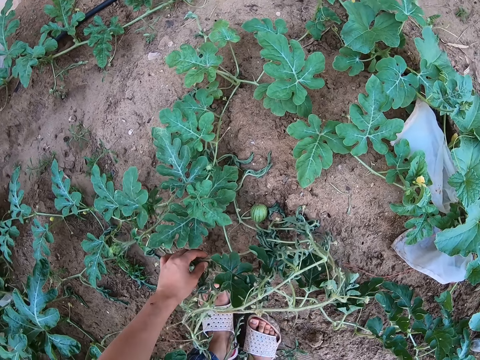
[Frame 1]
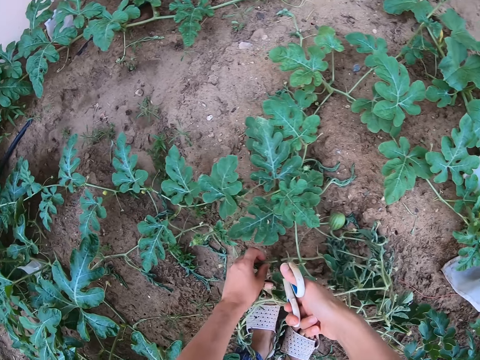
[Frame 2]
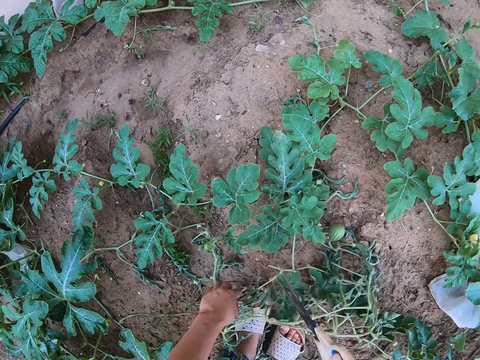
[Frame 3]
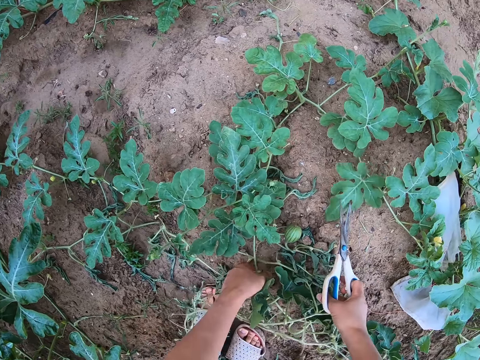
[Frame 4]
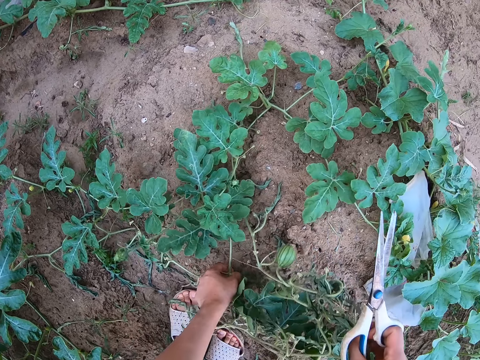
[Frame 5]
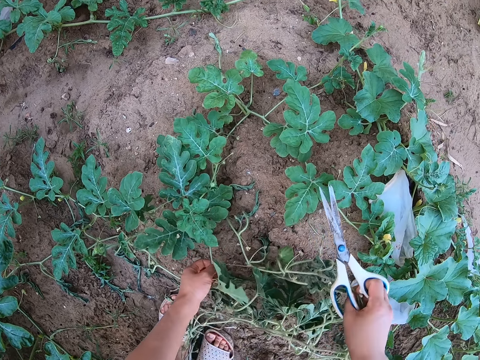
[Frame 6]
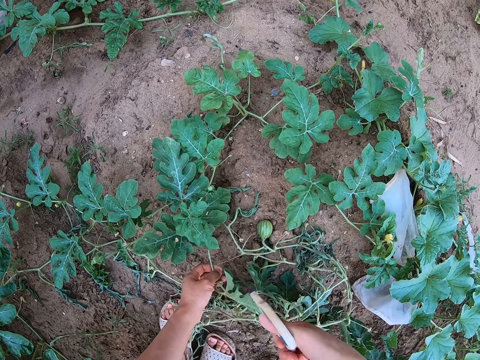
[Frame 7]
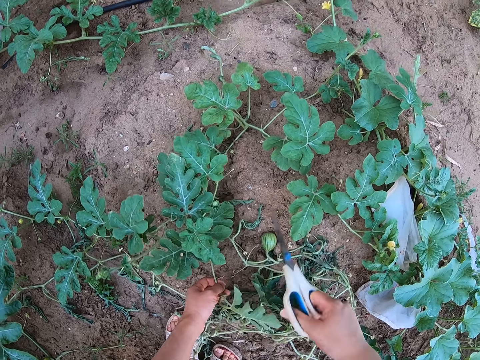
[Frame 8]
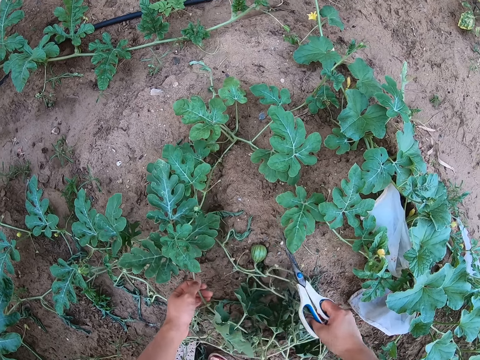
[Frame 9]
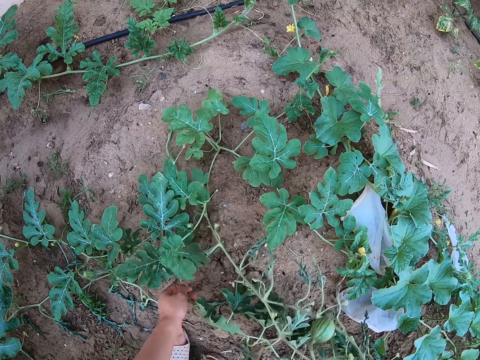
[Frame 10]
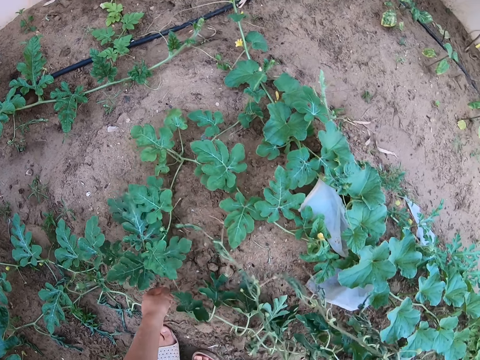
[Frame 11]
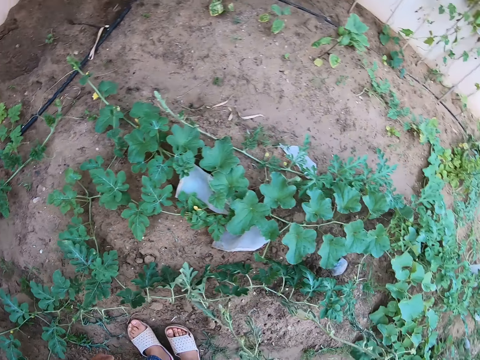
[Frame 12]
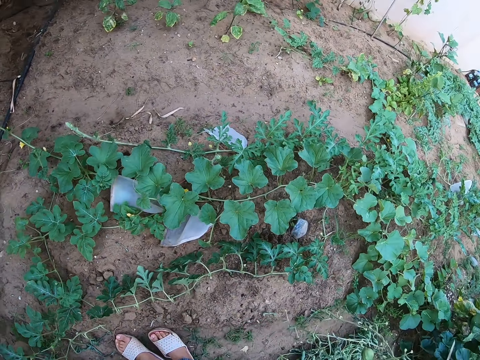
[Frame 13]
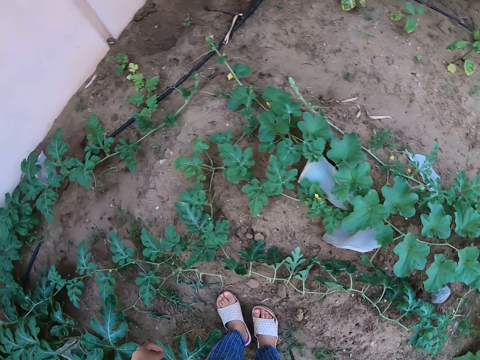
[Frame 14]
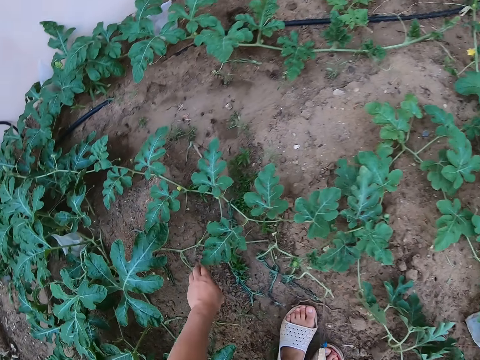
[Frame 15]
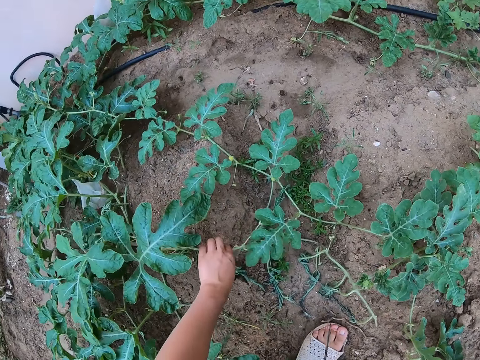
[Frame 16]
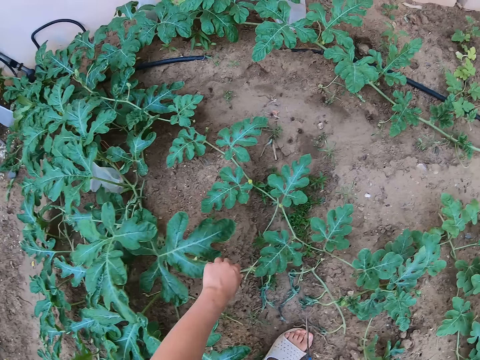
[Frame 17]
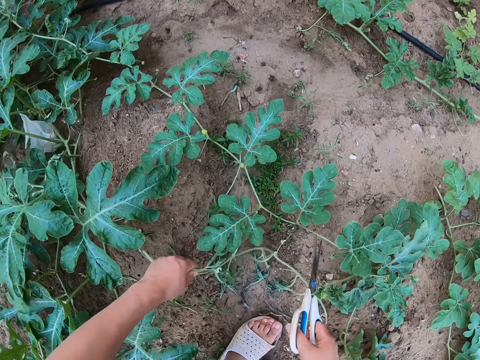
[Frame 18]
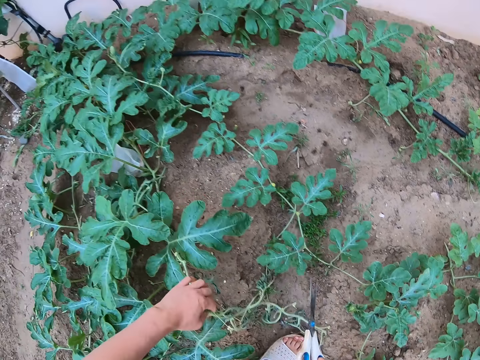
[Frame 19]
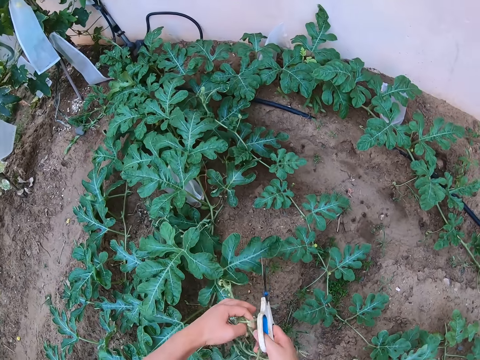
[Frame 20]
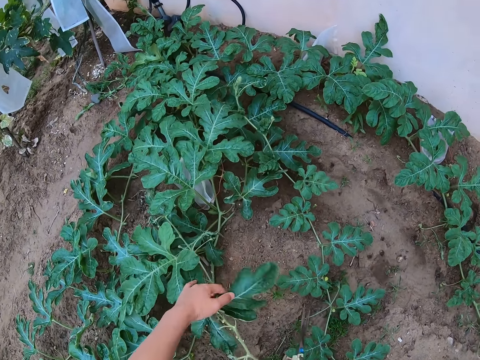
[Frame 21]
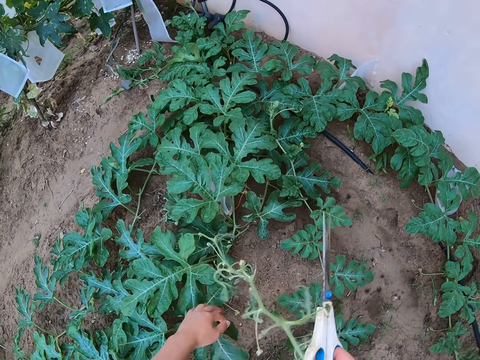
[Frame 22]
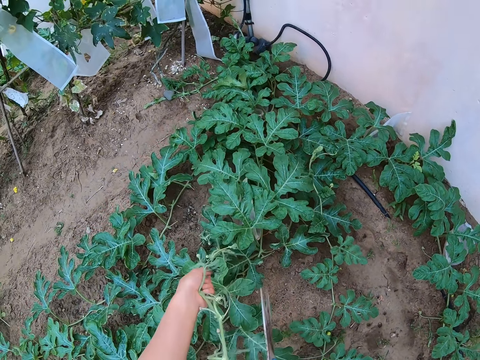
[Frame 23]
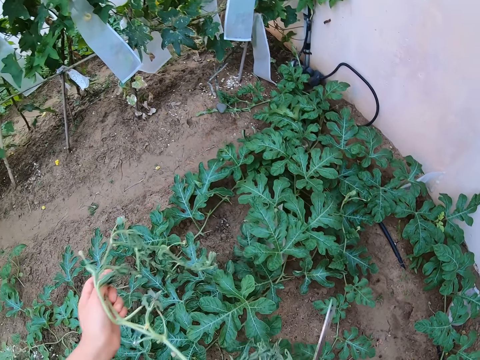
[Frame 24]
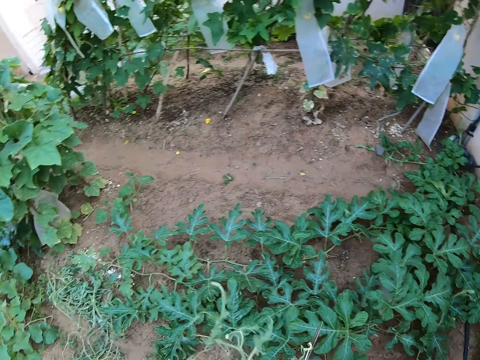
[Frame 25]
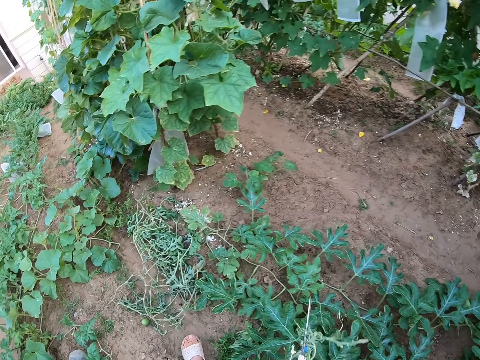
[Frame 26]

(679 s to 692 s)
The camera wearer cuts the wilted watermelon stem with a pair of scissors. They lift the wilted watermelon stem from the ground. They drop the wilted watermelon stem on the ground. They cut a tendril with the pair of scissors. They lift the wilted watermelon stem from the ground. They drop the wilted watermelon stem on the ground. They hold the wilted watermelon stems on the ground. They lift the wilted watermelon stem from the ground.

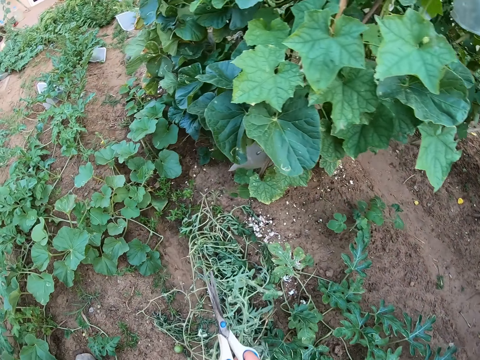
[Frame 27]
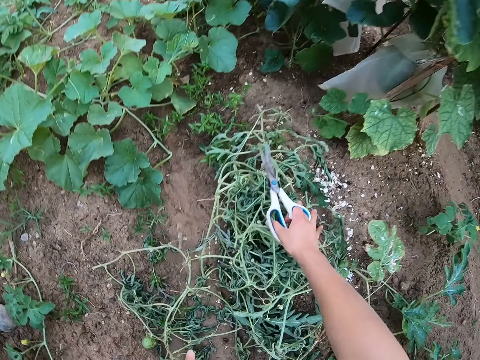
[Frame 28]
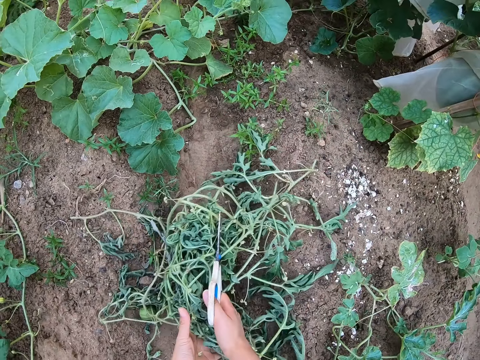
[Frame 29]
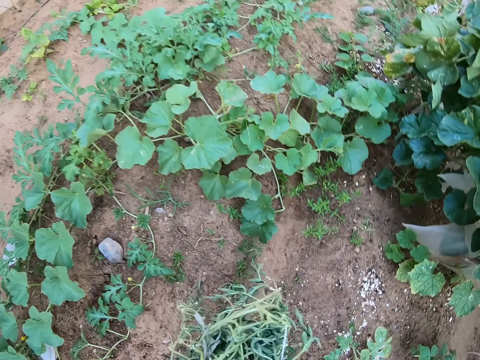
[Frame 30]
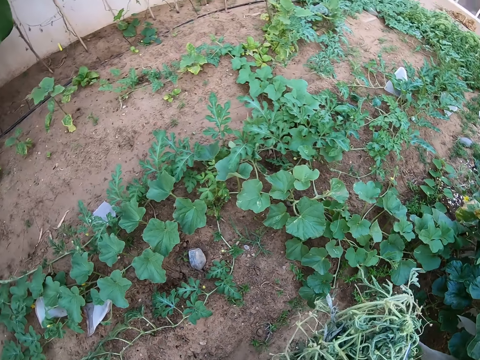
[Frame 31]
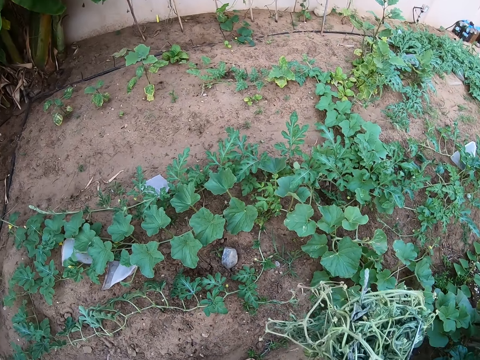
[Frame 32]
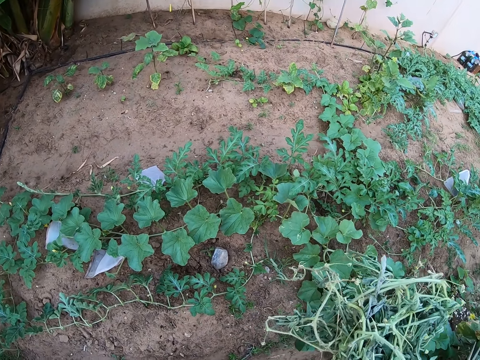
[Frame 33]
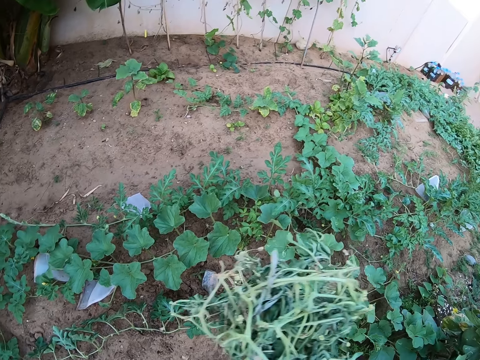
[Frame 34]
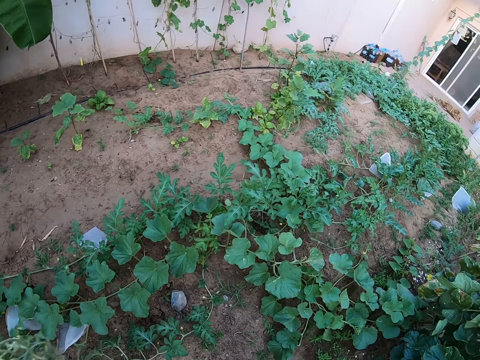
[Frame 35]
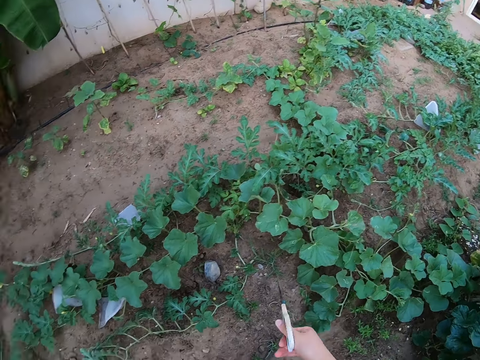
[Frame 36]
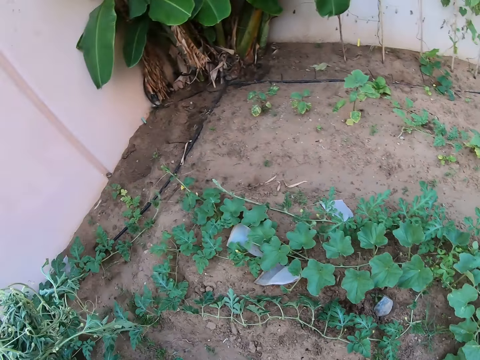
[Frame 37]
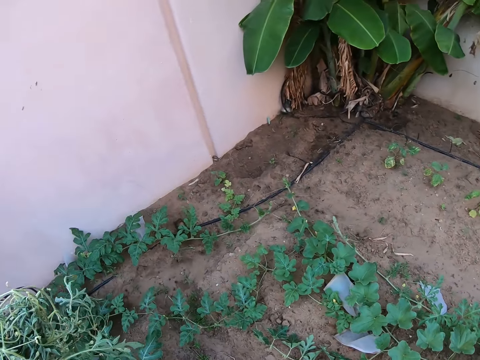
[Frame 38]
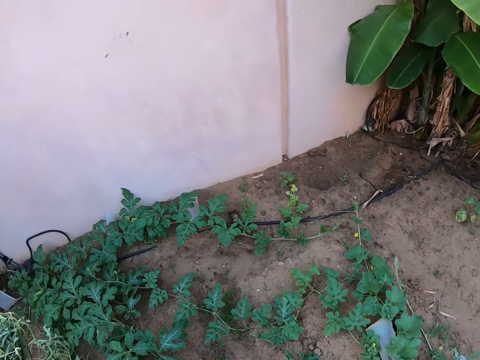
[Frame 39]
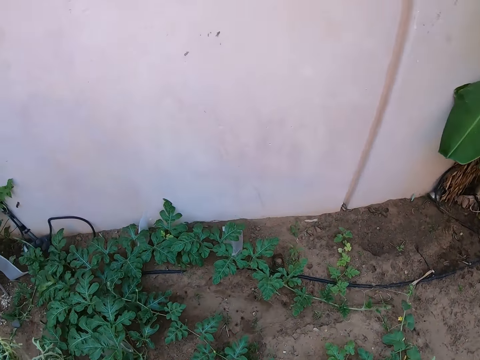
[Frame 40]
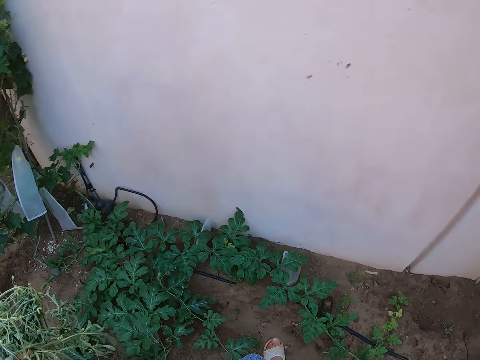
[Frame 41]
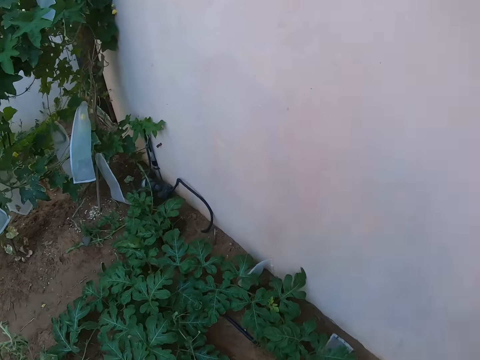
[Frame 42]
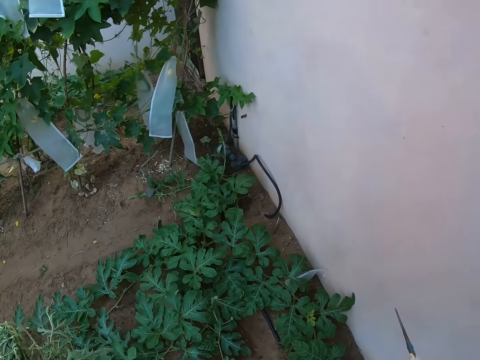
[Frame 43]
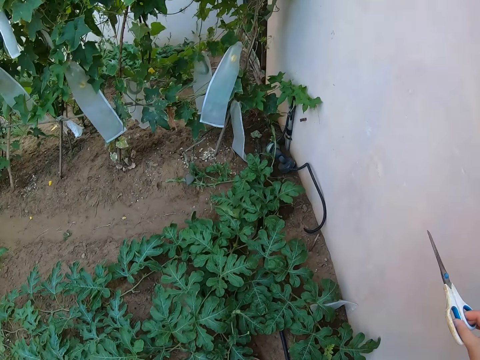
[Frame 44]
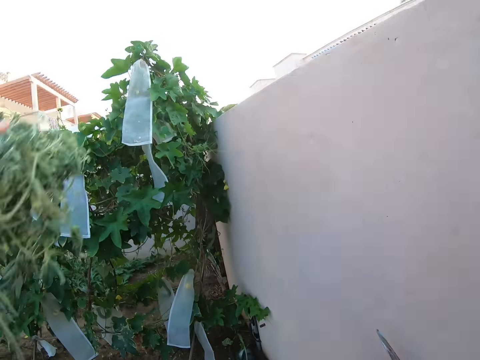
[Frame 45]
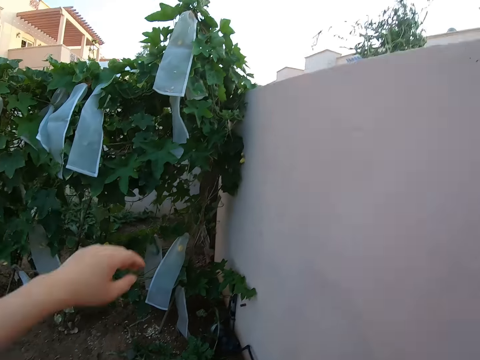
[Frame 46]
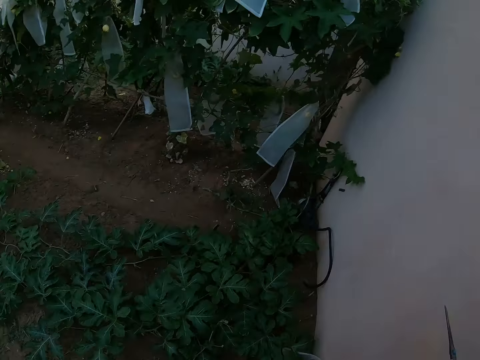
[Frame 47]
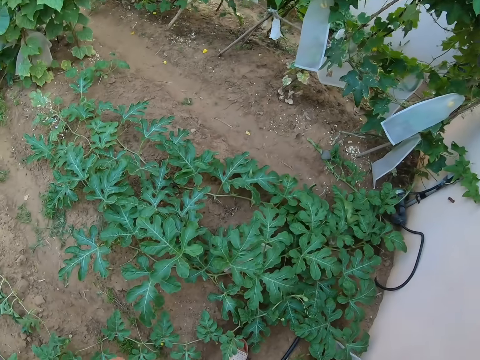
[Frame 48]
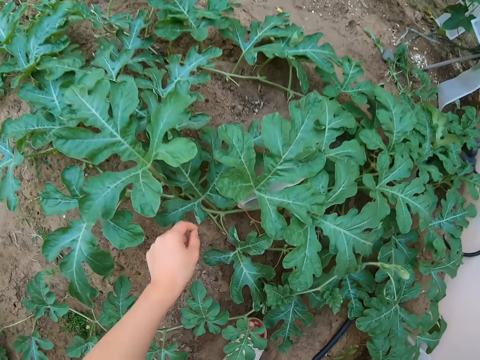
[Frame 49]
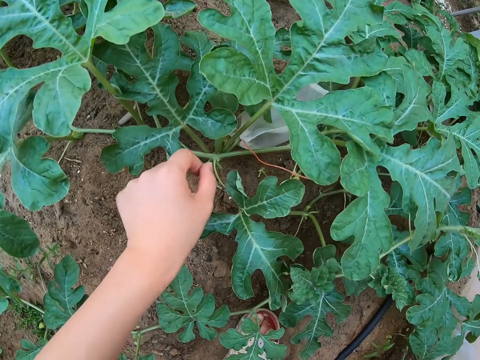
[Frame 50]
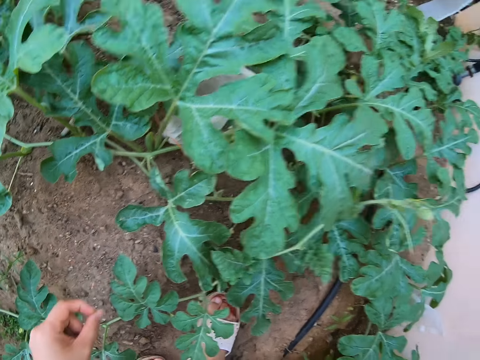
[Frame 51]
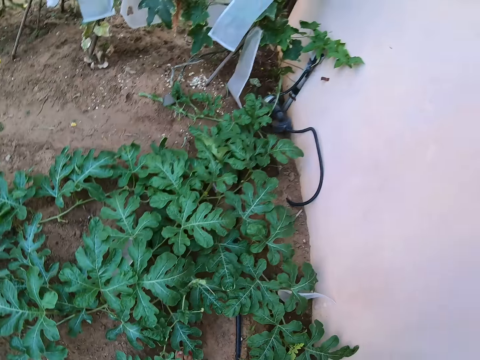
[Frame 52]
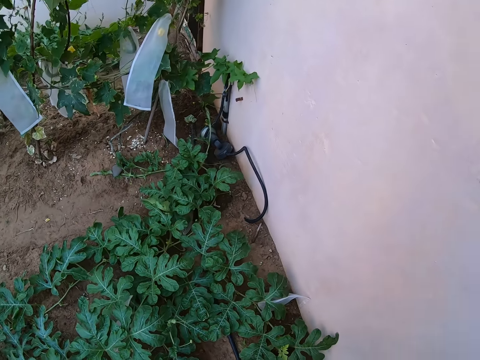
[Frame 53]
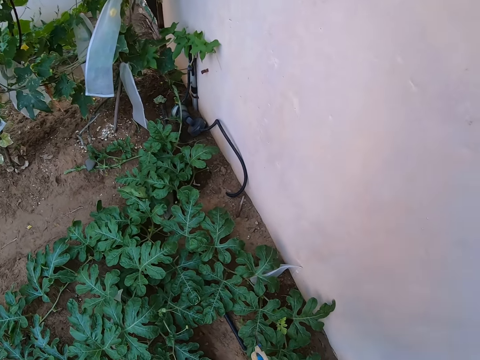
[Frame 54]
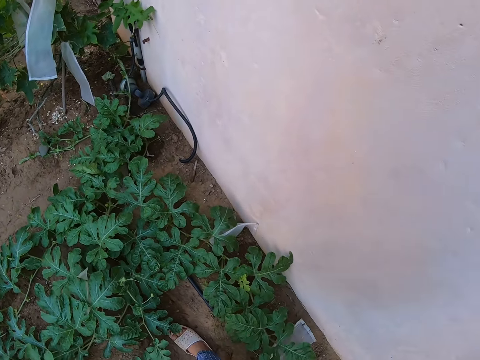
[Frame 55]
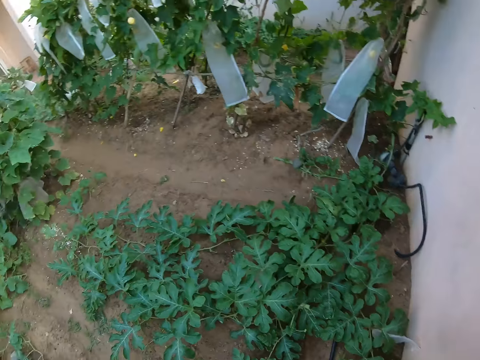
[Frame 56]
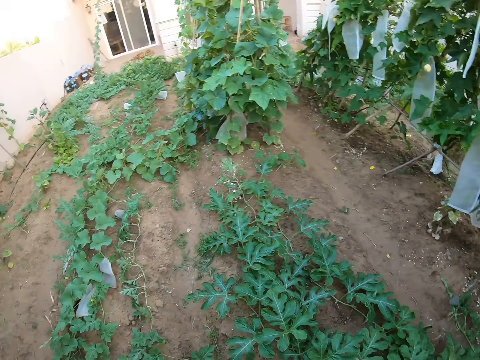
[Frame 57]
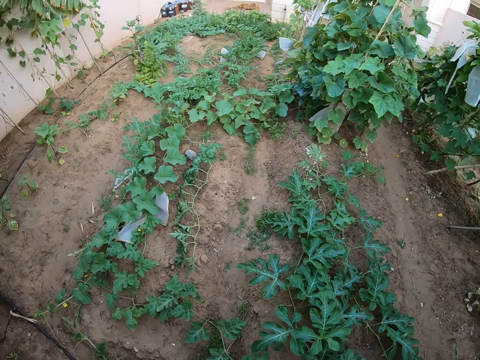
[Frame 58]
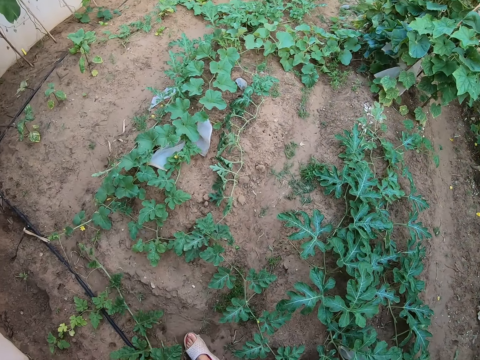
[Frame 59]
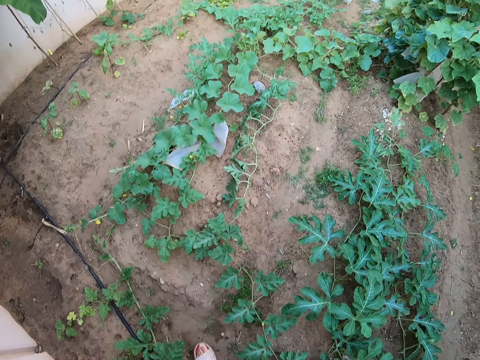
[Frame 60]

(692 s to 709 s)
The camera wearer drops a wilted watermelon stem on the others. They lift the wilted watermelon stems from the ground. They walk around the garden. They turn to the right. They look around the garden. They throw the plant over the wall. They stare around the garden. They look at the nylon bag on the ground. They look around the garden.
